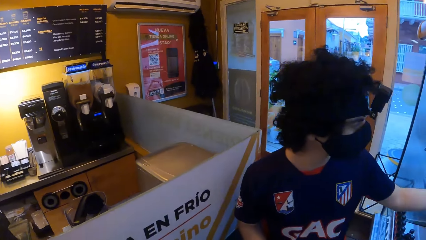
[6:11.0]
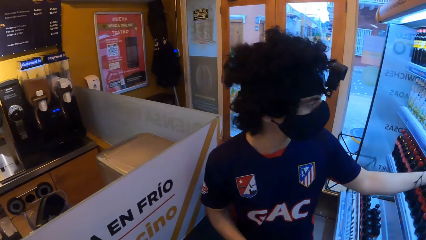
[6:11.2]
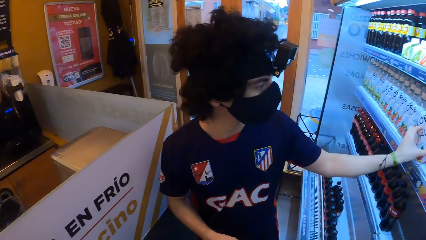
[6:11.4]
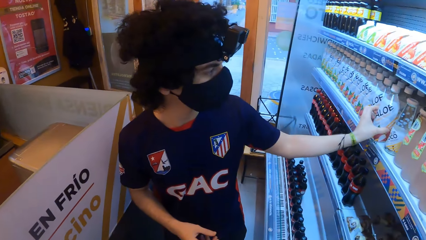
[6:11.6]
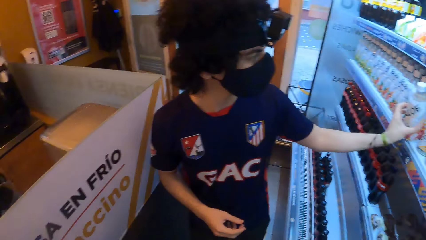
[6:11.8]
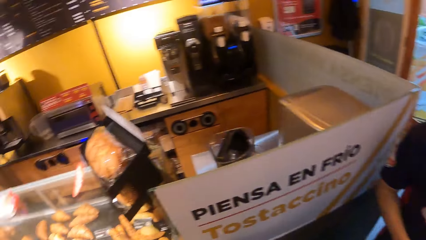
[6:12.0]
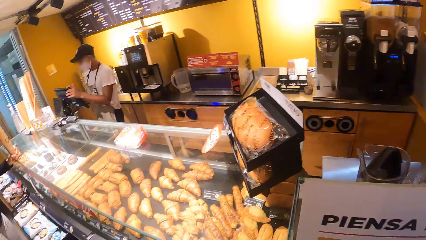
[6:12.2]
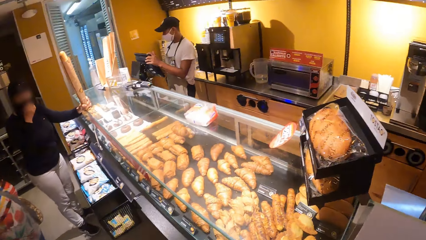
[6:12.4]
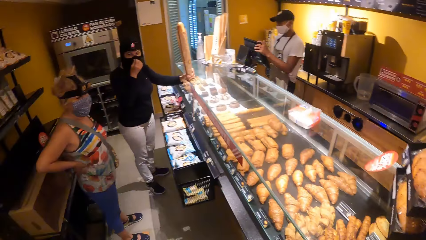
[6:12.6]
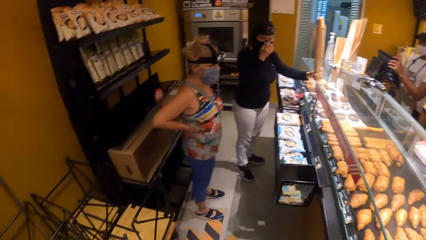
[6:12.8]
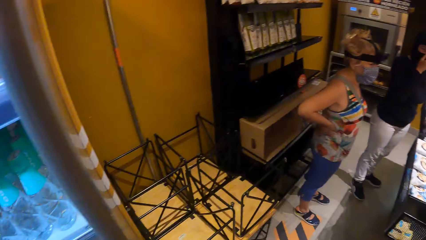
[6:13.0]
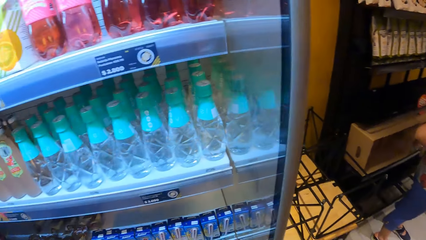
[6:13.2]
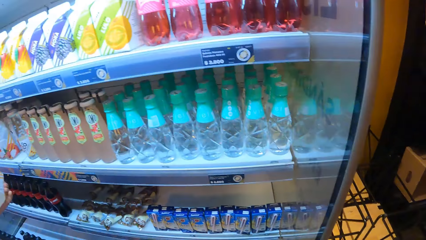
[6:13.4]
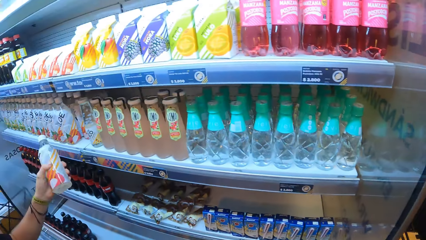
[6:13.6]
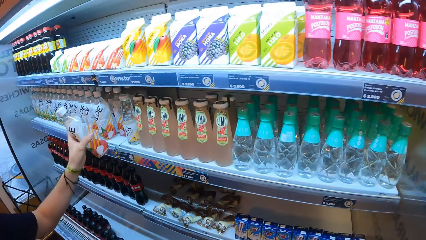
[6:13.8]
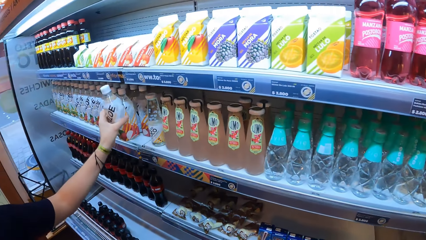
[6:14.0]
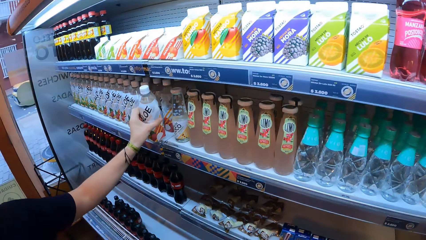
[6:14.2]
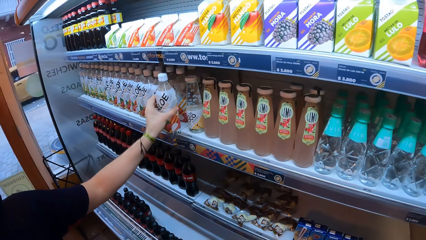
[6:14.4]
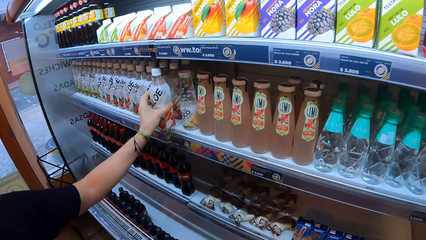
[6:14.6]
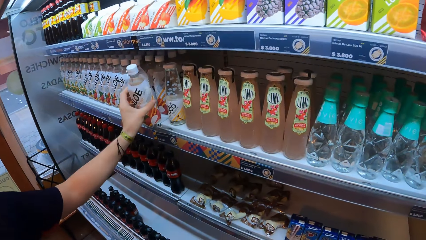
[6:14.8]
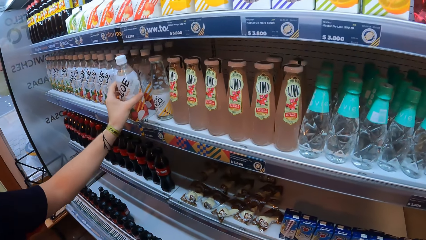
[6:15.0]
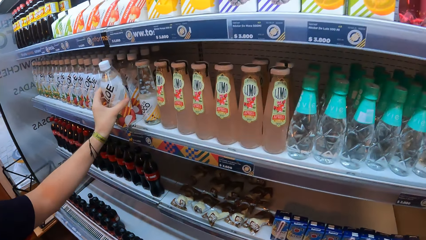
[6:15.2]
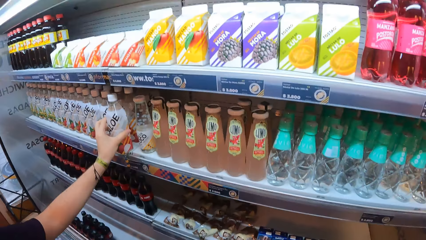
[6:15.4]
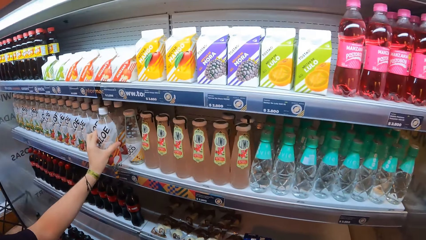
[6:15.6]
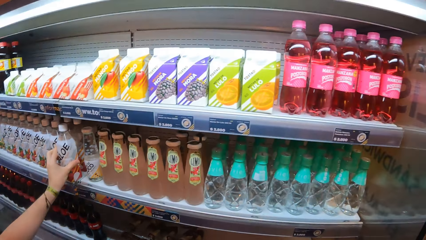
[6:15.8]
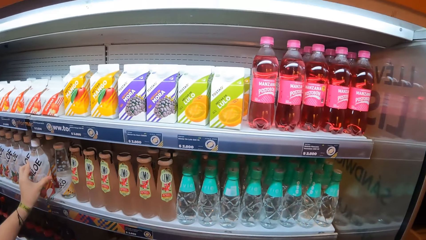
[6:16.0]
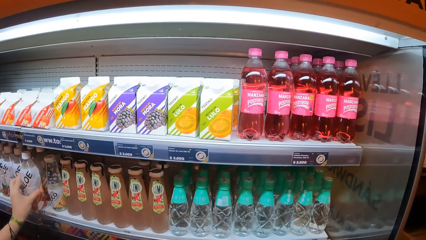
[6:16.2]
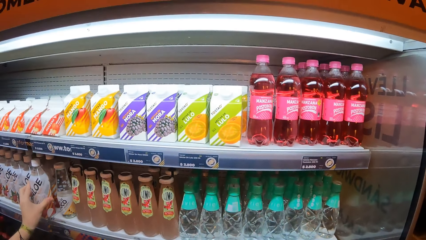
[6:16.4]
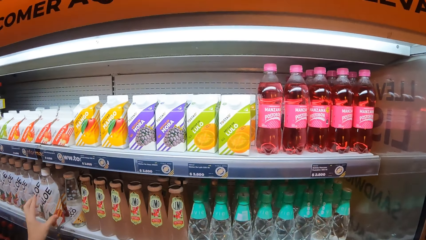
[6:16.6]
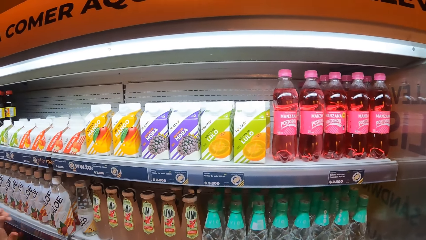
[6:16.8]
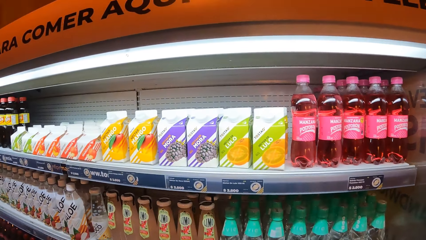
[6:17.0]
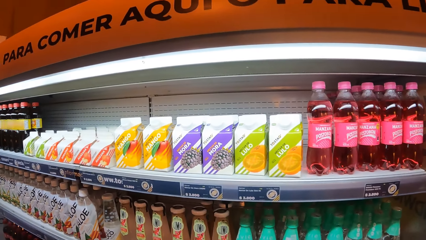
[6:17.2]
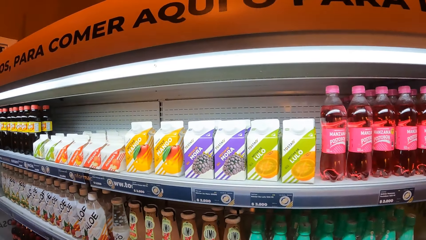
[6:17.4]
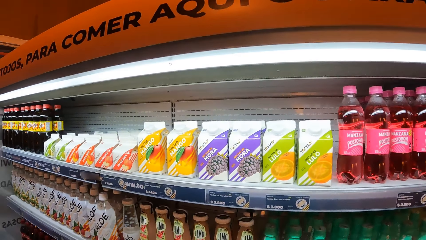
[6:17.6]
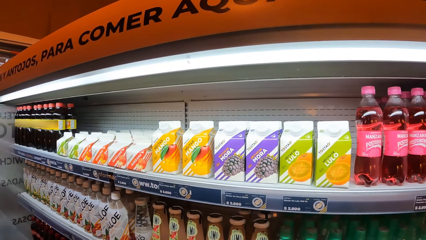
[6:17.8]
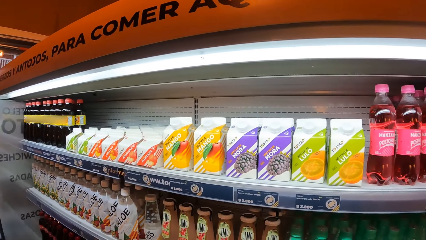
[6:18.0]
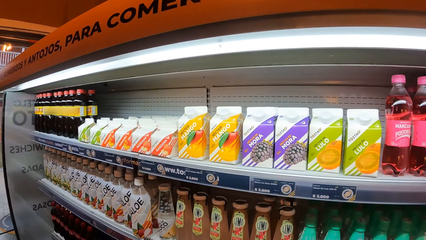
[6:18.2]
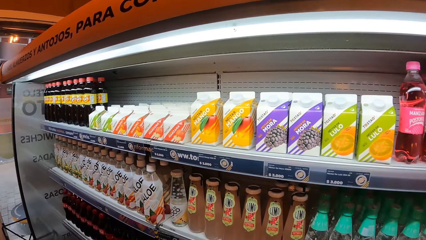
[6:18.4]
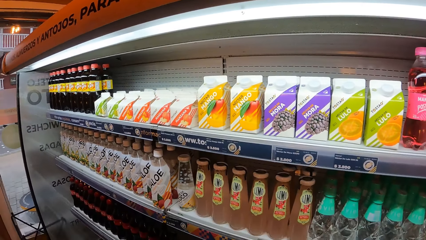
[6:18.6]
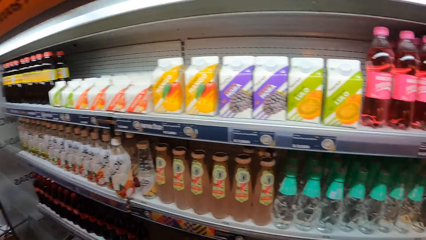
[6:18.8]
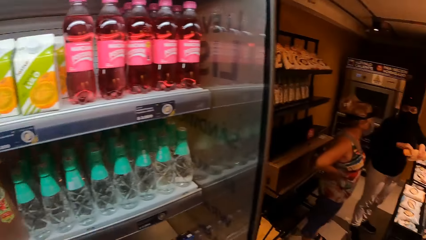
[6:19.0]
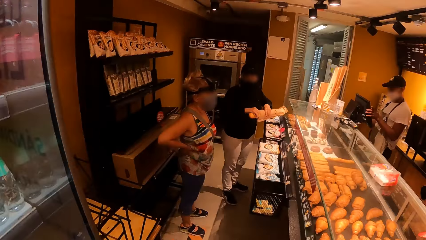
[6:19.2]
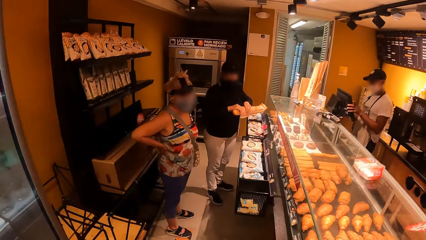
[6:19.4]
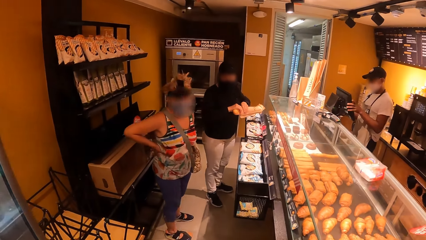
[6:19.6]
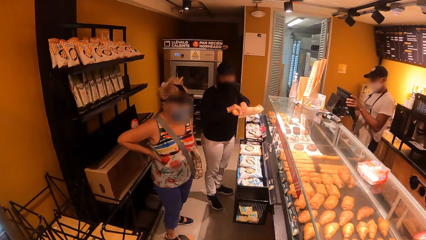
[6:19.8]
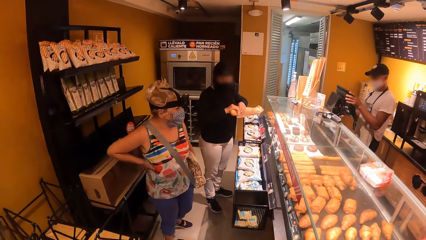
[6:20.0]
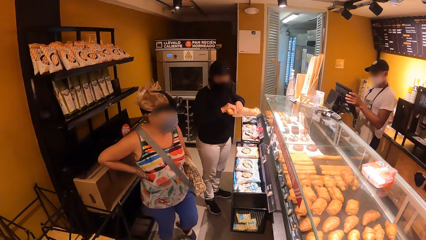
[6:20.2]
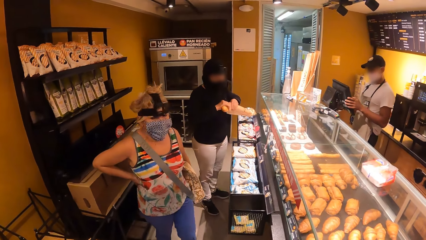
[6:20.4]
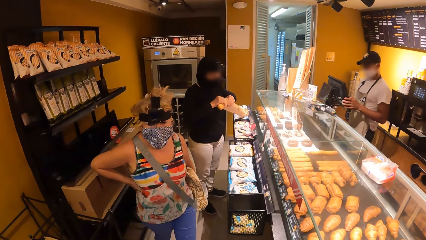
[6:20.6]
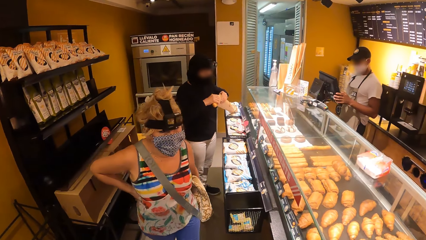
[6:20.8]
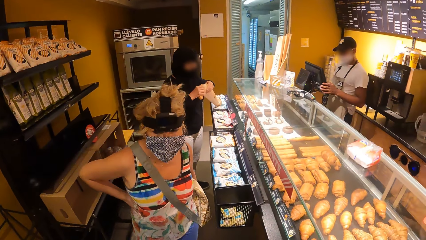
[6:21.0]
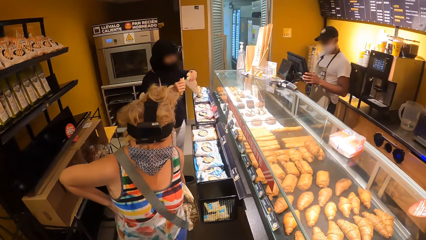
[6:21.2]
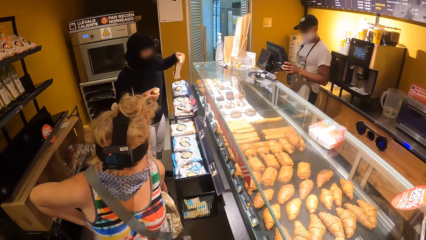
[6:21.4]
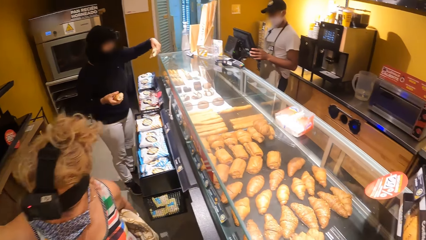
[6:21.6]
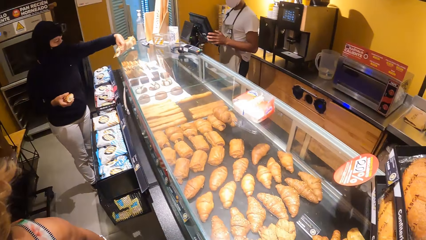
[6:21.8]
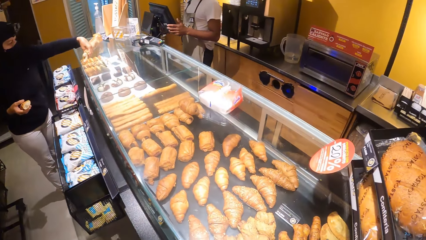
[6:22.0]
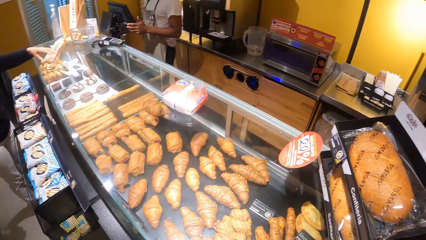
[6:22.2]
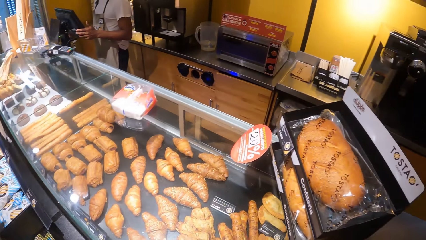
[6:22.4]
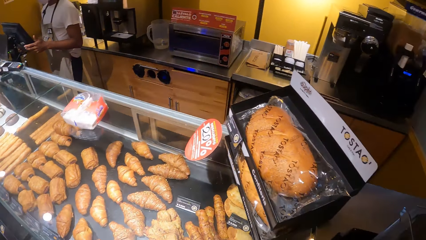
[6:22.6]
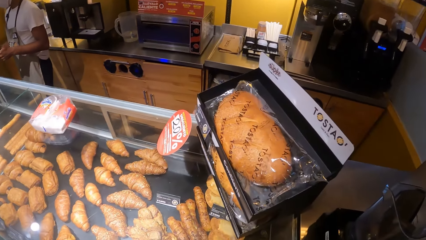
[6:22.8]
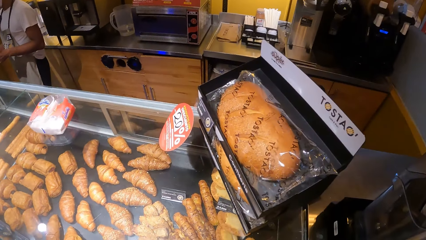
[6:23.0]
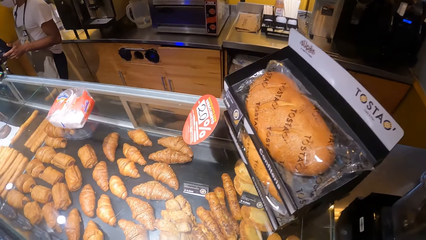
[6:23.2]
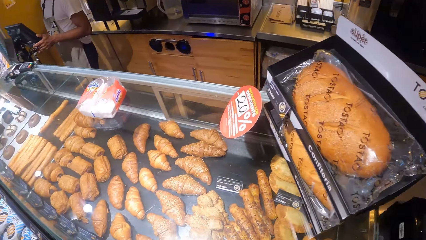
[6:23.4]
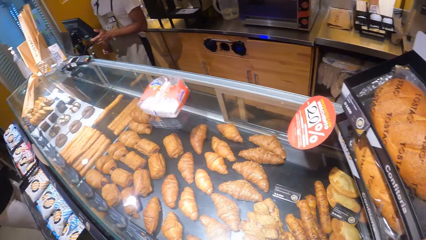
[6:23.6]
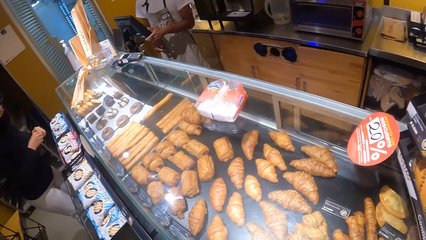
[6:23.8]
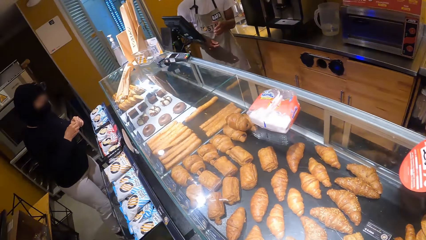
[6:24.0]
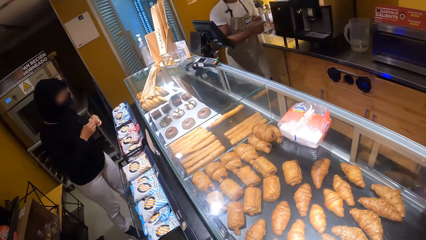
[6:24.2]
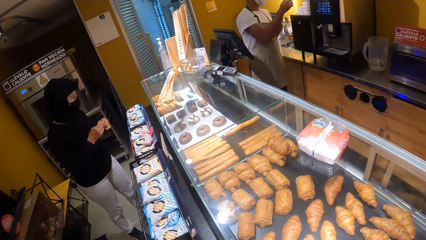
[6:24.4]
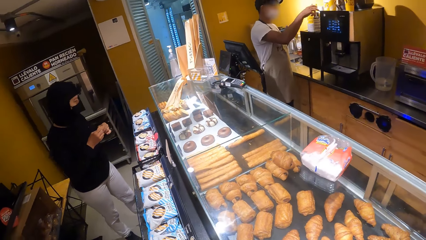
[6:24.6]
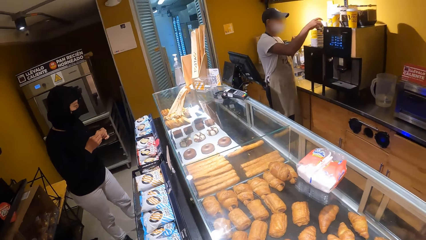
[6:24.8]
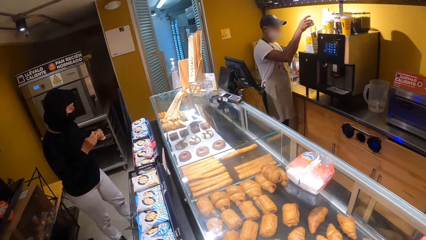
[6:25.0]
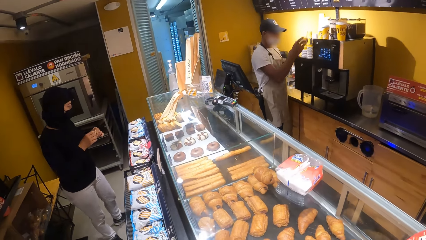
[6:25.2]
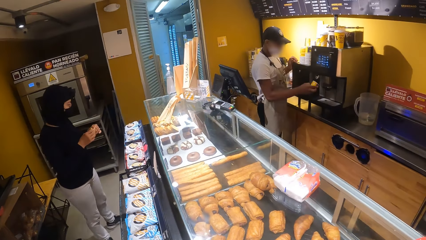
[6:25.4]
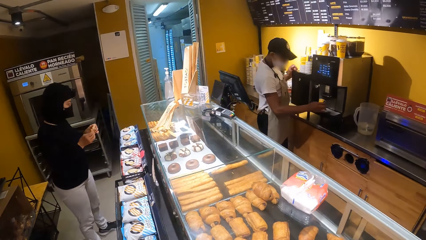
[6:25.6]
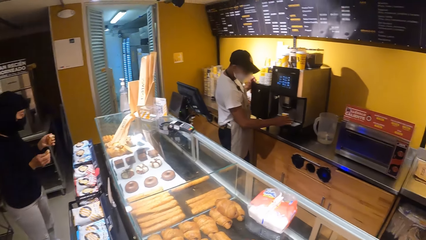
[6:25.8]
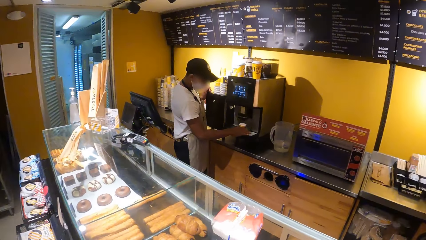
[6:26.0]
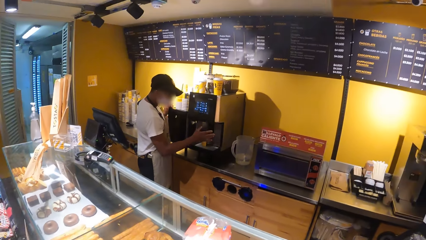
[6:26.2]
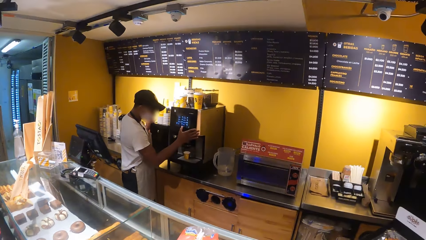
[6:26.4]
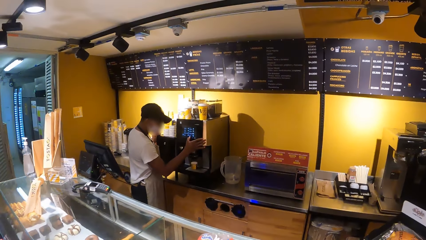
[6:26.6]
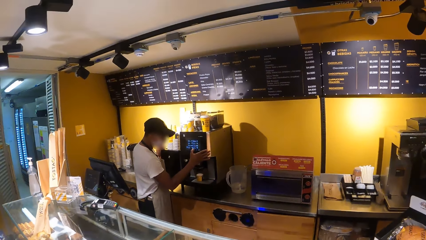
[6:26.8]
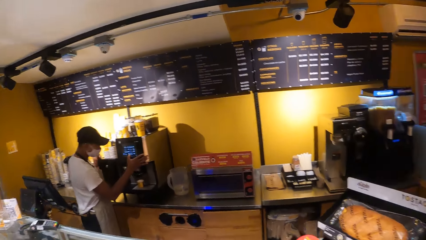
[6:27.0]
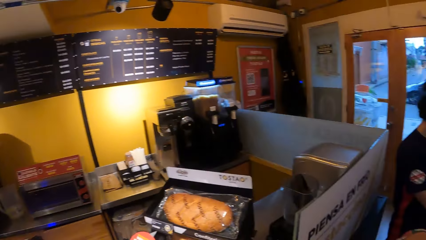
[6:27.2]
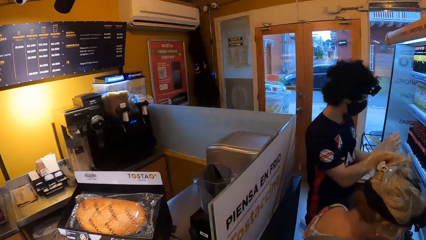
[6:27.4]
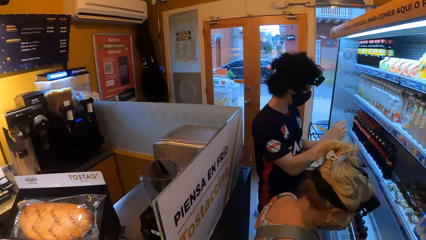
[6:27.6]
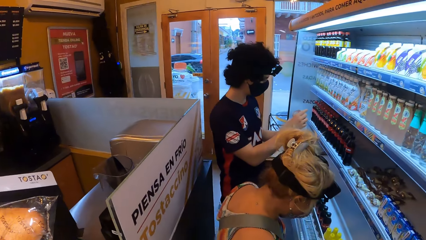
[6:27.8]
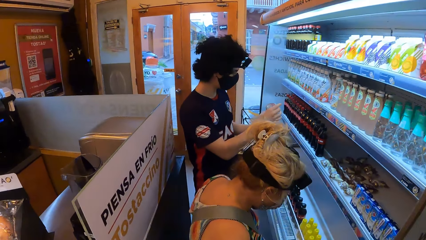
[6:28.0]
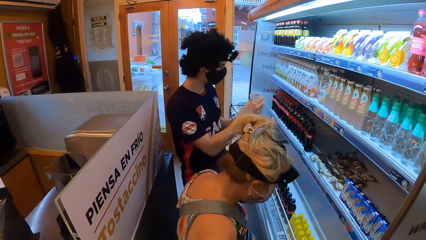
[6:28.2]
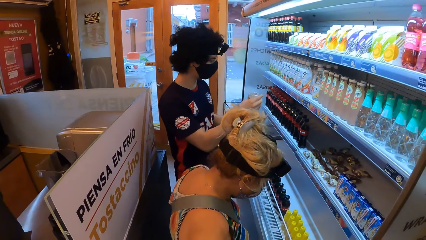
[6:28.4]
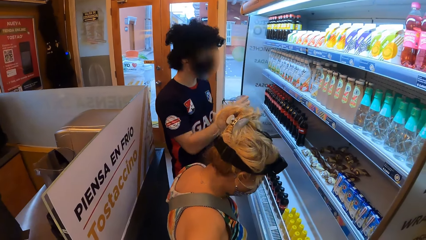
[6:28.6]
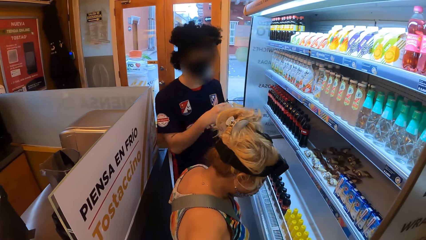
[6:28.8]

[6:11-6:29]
The man picks up a bottle from the shelf and drops the bottle on the shelf. The camera wearer looks around. The woman interacts with a cashier. The cashier picks up a coffee cup, drops the coffee cup on the coffee machine and operates the coffee machine. The camera wearer looks around.
